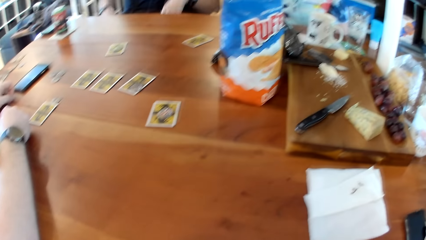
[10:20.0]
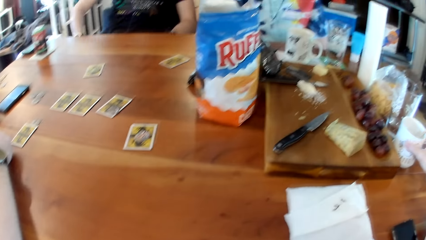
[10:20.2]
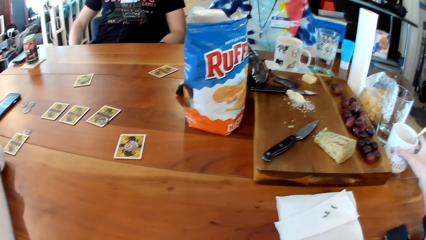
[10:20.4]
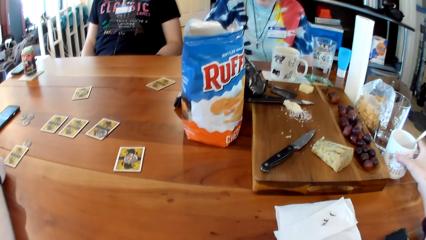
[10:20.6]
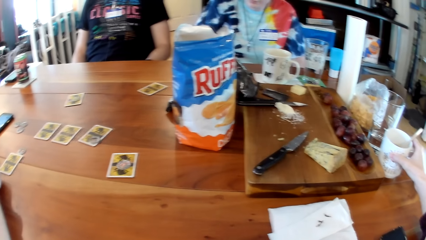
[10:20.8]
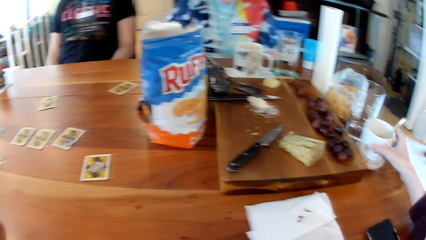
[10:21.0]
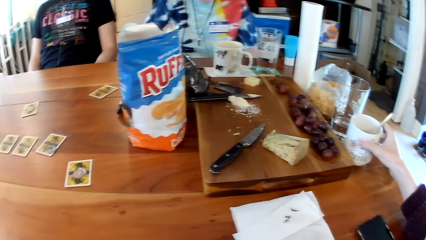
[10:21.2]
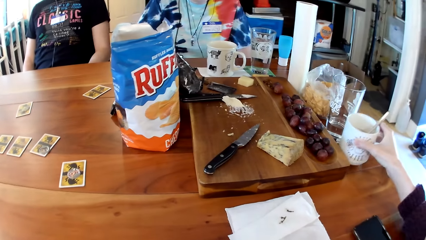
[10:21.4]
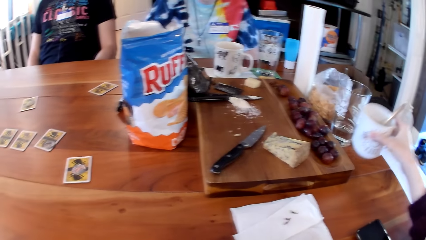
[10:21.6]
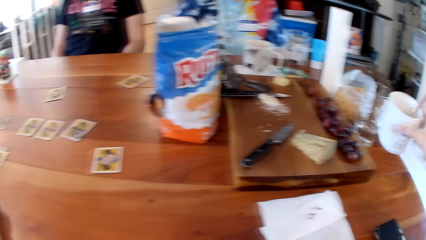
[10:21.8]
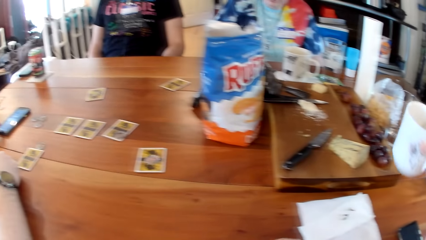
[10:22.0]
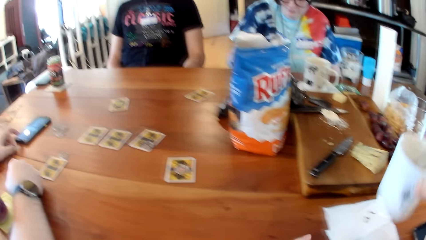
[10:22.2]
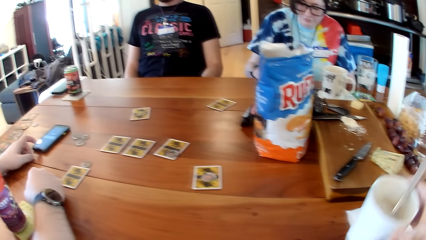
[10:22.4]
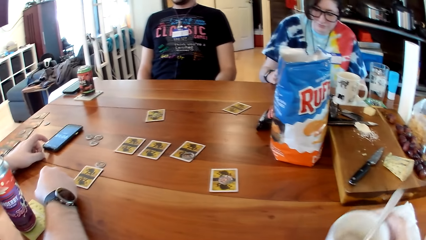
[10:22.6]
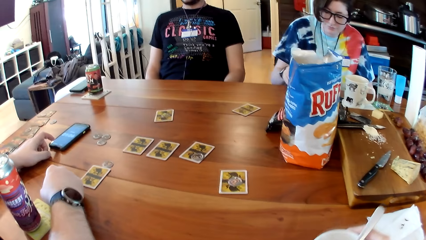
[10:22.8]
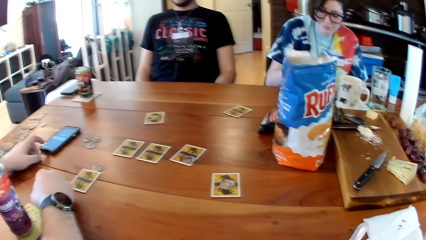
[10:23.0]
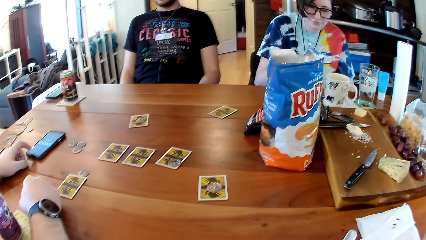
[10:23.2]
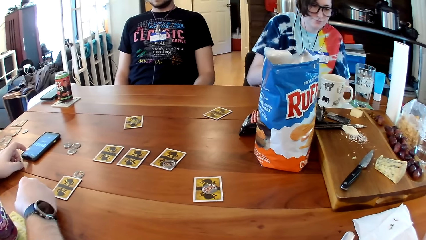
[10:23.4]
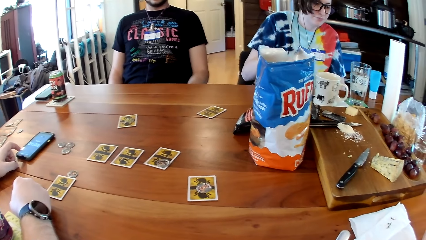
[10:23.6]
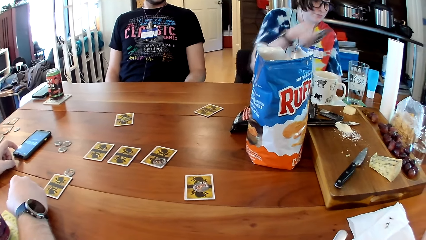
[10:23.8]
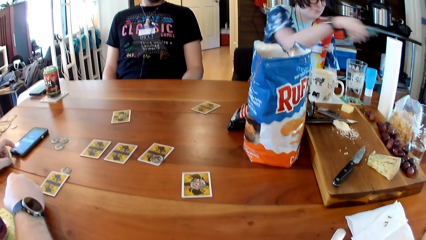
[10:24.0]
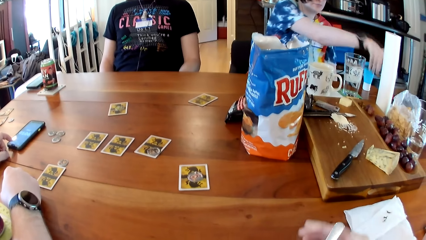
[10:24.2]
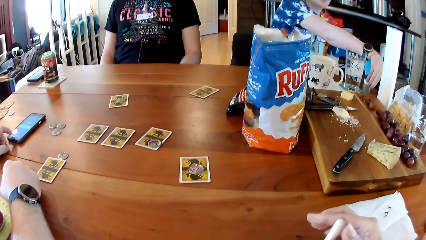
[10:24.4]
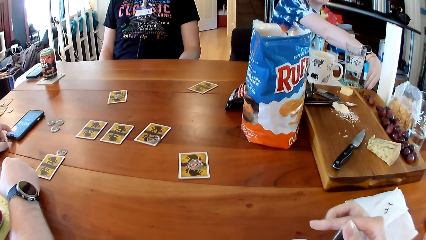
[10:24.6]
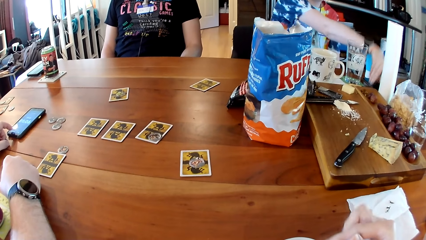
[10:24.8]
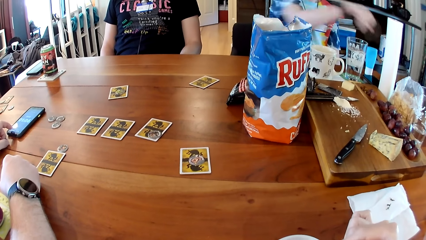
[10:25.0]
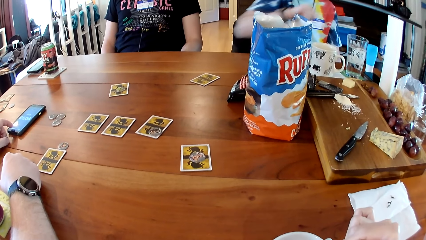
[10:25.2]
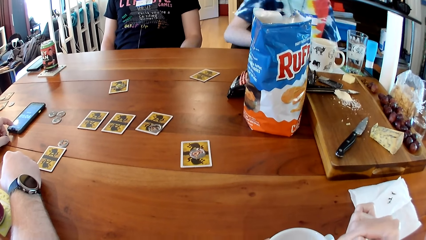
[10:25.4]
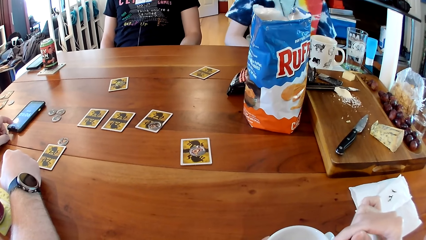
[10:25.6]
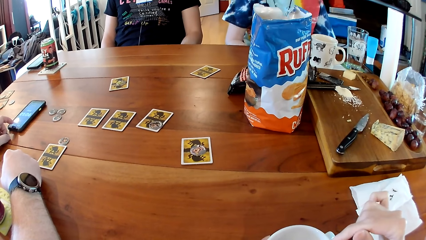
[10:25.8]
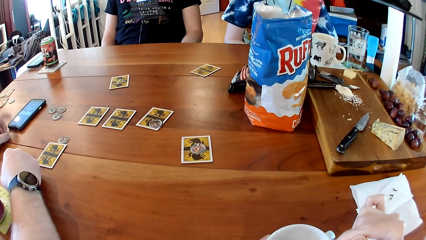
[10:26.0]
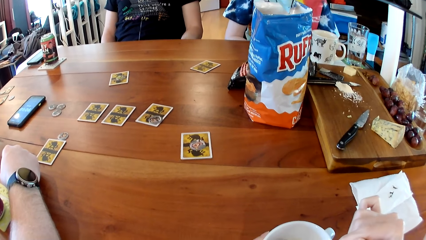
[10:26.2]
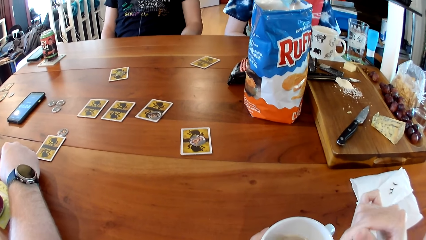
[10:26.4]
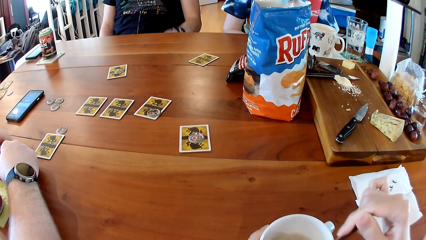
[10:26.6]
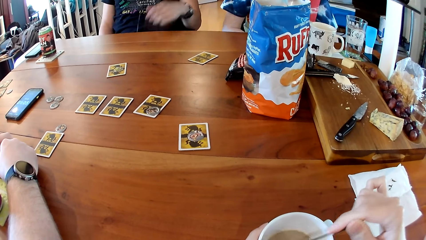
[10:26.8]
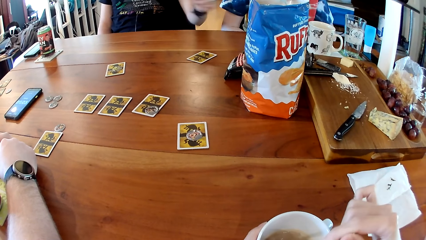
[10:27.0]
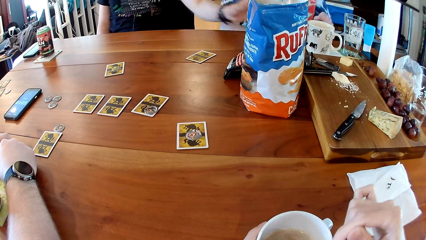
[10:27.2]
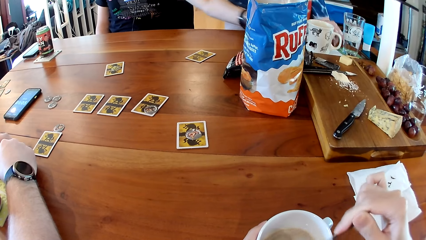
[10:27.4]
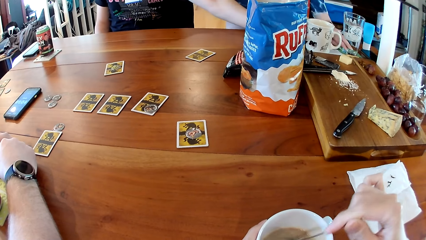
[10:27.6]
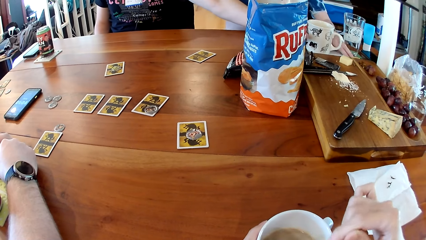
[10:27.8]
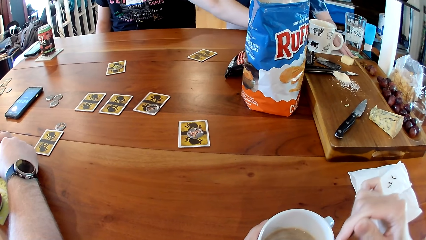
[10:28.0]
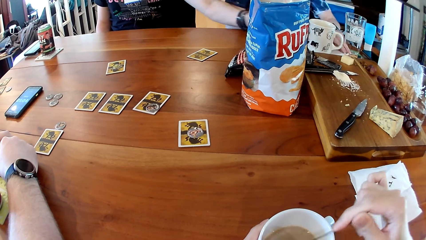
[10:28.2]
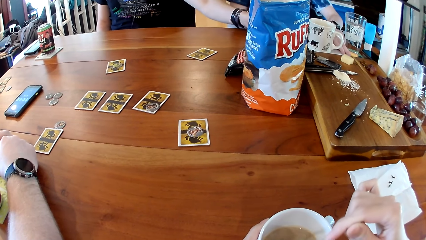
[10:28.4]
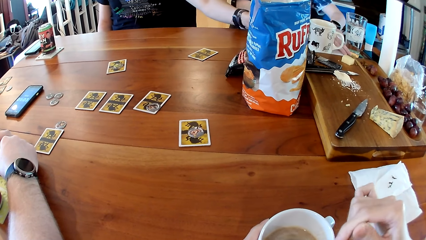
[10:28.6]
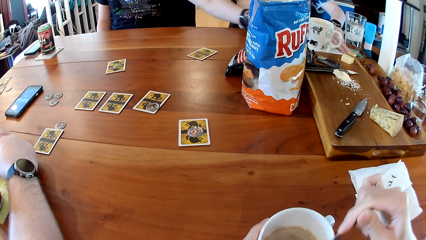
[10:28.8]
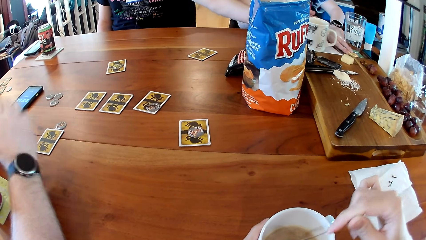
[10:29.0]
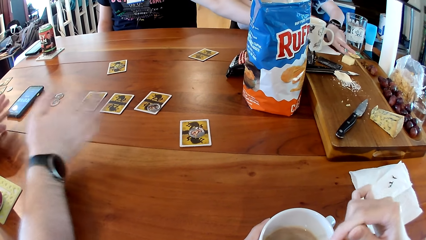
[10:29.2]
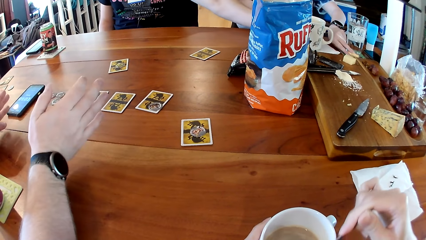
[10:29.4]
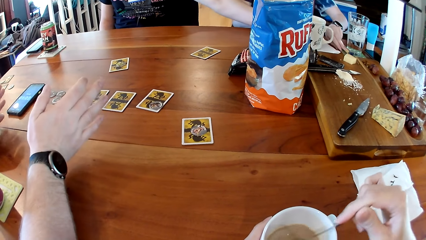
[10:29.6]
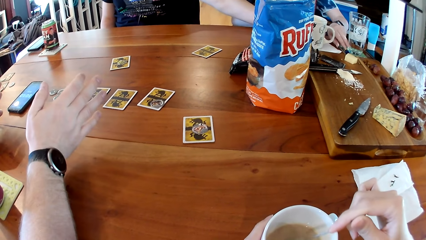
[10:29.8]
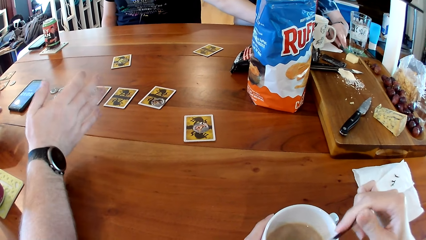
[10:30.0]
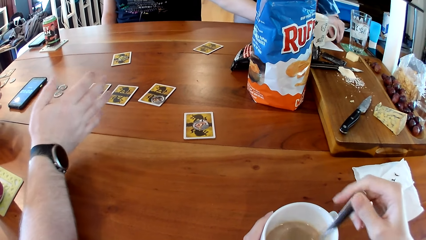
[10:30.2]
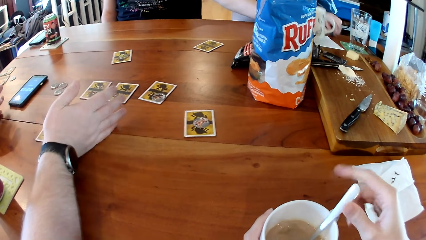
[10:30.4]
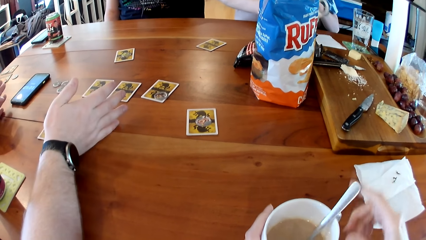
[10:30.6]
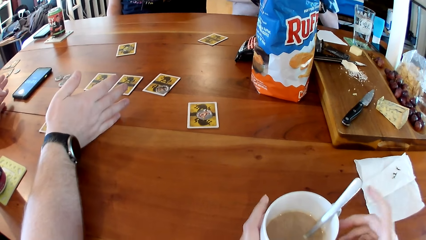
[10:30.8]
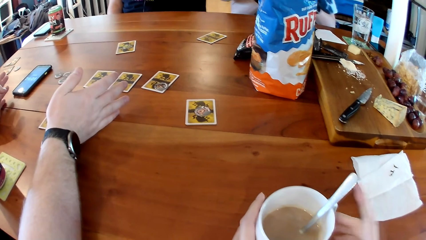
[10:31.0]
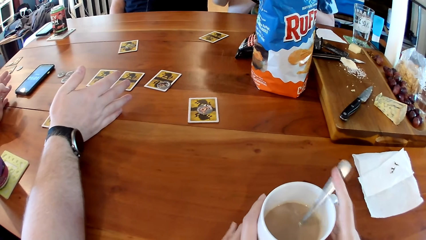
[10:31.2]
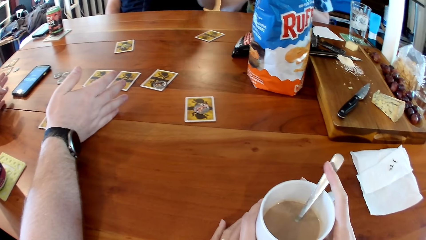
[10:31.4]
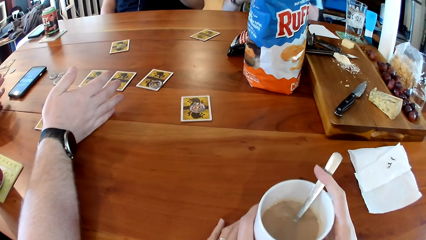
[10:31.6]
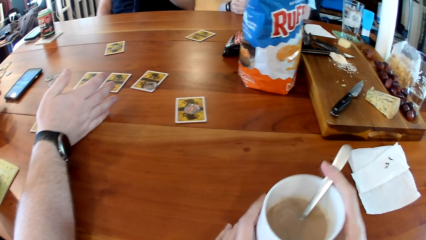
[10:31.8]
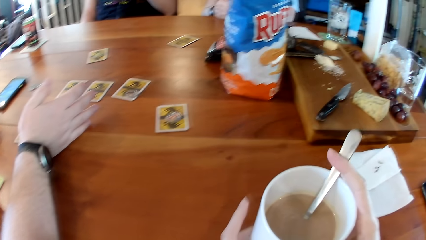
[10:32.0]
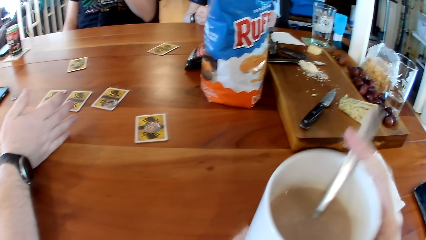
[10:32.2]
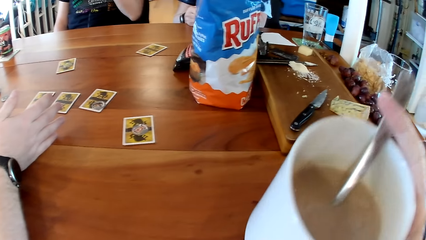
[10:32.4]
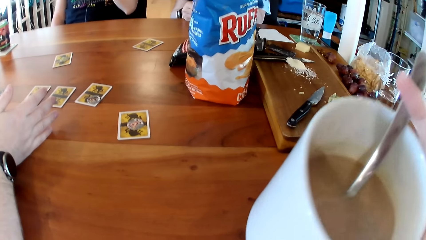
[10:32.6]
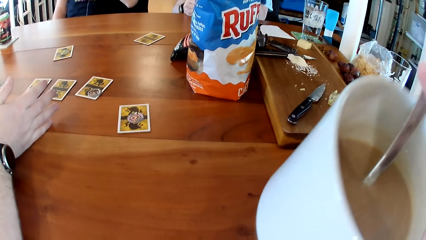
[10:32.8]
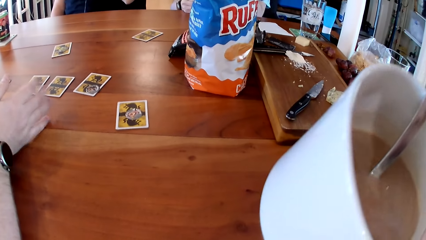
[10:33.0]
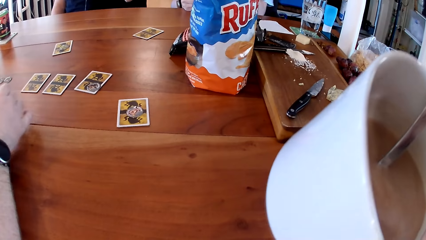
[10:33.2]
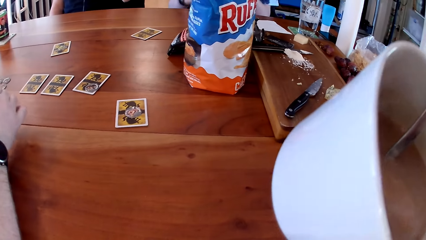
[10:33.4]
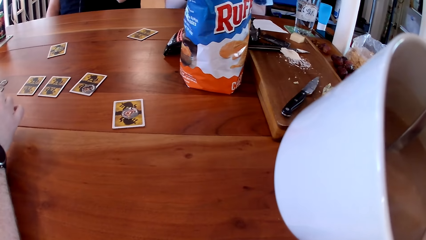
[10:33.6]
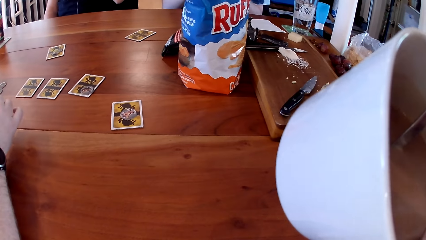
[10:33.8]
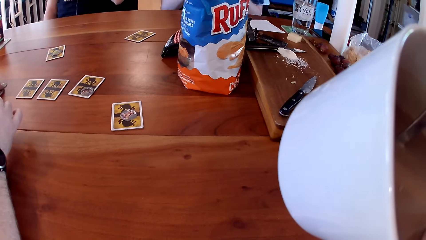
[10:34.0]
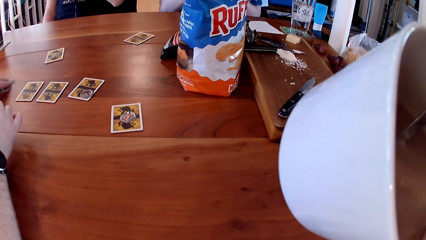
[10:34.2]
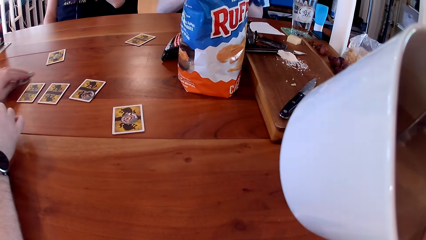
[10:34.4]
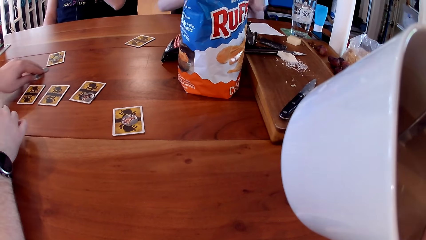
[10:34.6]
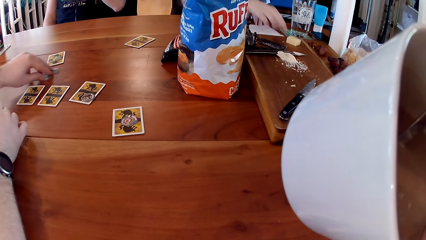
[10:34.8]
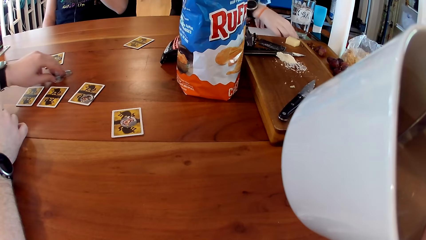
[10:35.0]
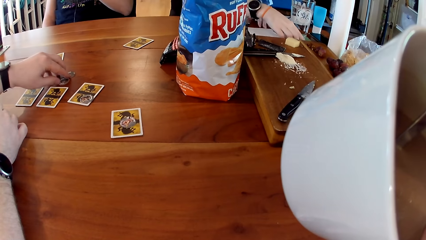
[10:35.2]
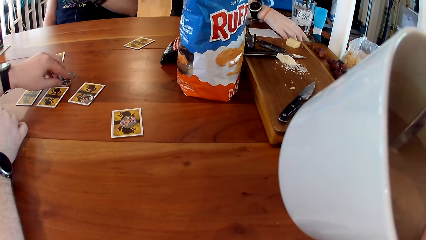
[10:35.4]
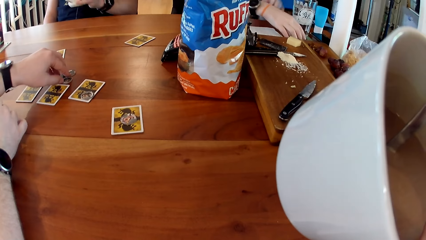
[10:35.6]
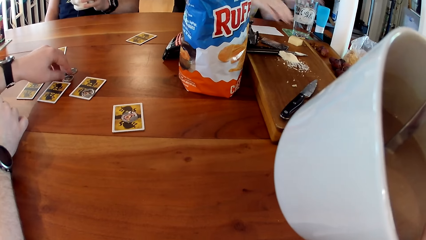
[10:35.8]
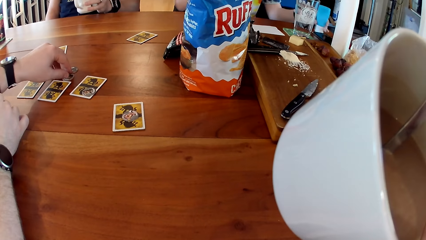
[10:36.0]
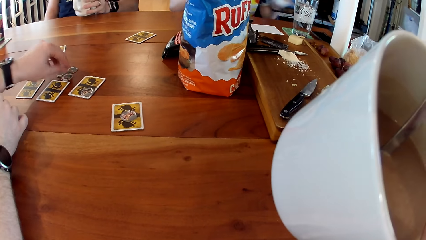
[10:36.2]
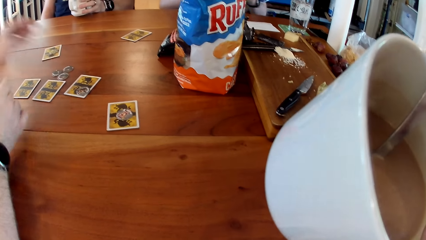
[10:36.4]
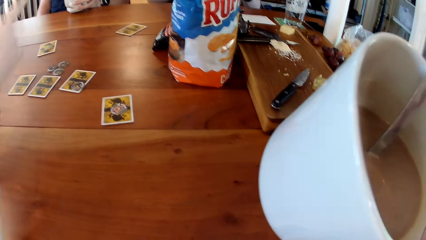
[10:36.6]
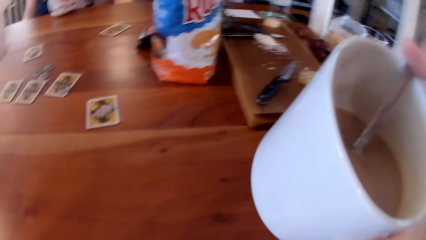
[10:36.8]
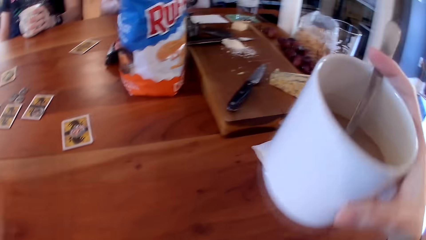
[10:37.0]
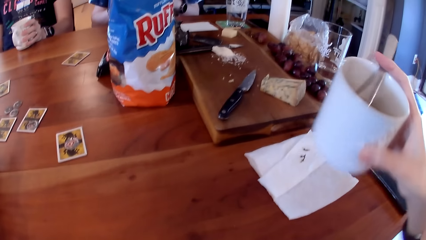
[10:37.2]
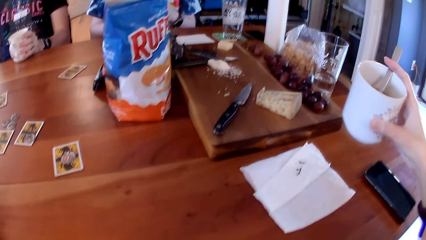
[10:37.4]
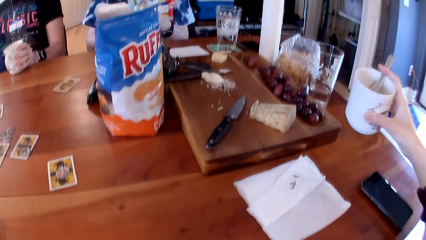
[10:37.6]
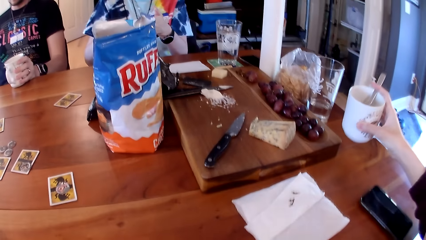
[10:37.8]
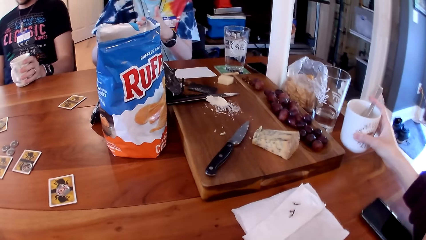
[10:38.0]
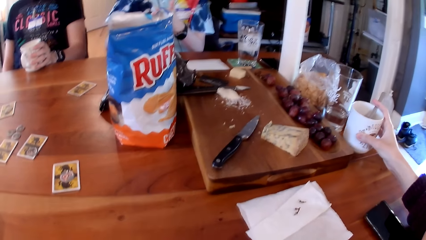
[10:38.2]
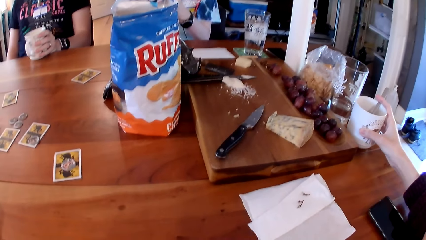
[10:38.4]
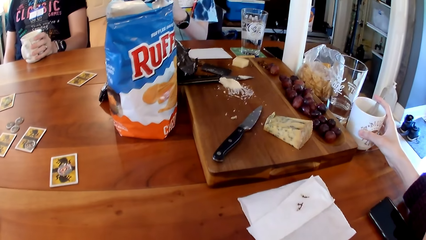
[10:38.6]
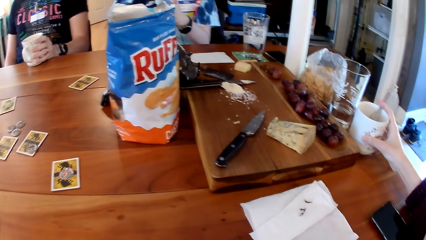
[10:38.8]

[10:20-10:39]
The camera wearer picks the cup of tea from the table with her right hand. She drops the cup of tea on the table with her right hand. A woman drops a phone on the table with her right hand. The camera wearer grabs a spoon in the cup of tea with her right hand. She stirs the tea in the cup on the table with the spoon in her right hand. The woman picks a lip balm from the table with her right hand. A man picks a cup from a paper towel with his left hand. The camera wearer drops the spoon in the cup of tea with her right hand. She picks the cup of tea from the table with her right hand. She drinks tea from the cup in her right hand. Another man moves some token on the table with his left hand. The woman drops the lip balm on the table with her left hand. The first man drops the cup on the table with his left hand. The woman picks a container from the table with her left hand. The camera wearer drops the cup of tea on the table with her right hand. The woman touches her left hand with the container in her right hand.
